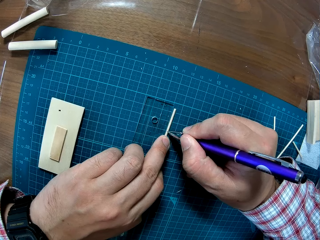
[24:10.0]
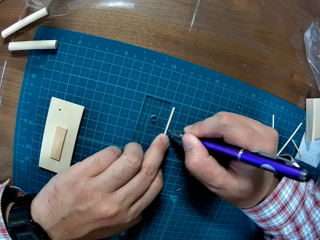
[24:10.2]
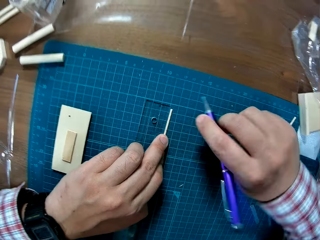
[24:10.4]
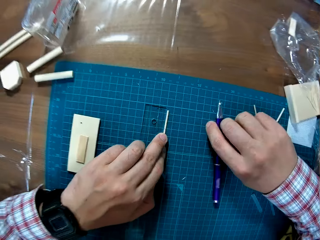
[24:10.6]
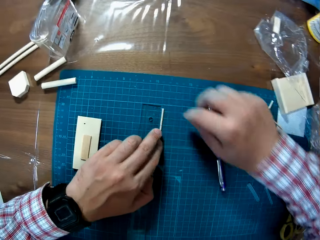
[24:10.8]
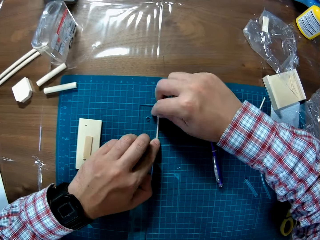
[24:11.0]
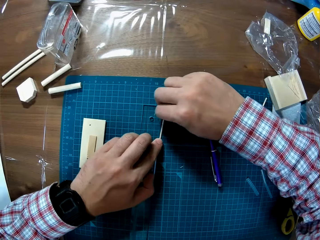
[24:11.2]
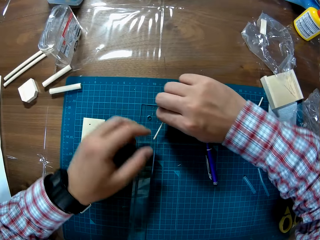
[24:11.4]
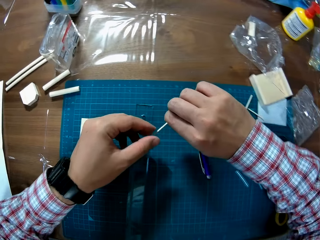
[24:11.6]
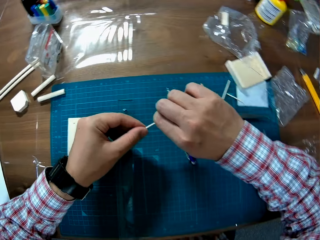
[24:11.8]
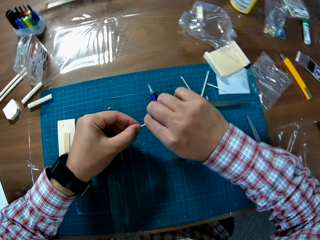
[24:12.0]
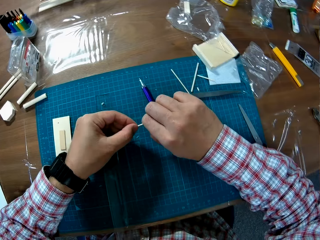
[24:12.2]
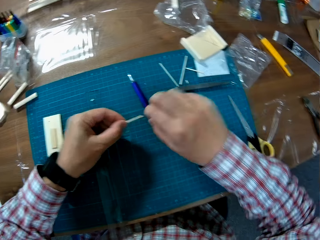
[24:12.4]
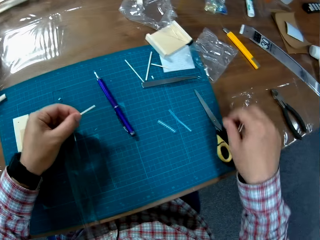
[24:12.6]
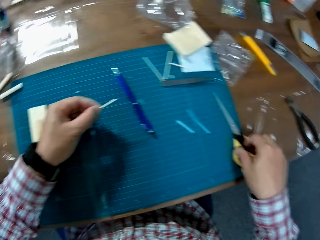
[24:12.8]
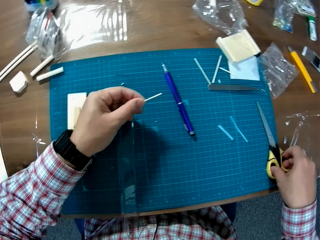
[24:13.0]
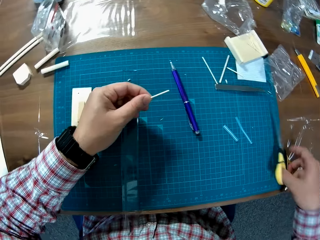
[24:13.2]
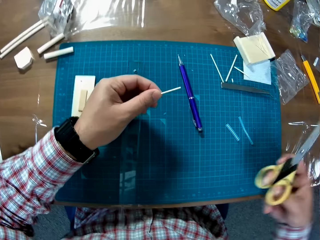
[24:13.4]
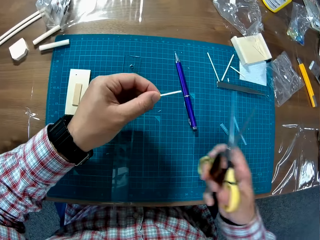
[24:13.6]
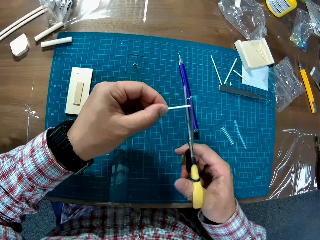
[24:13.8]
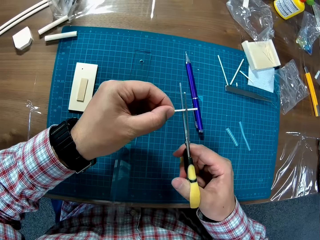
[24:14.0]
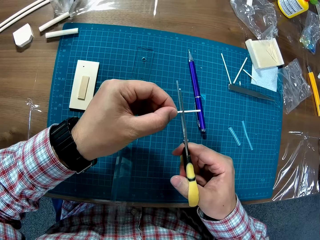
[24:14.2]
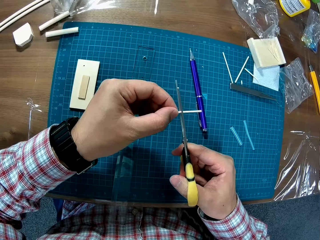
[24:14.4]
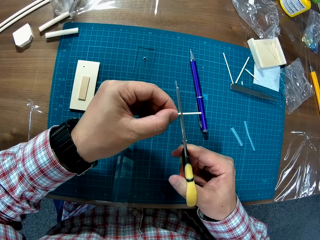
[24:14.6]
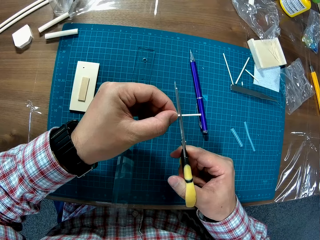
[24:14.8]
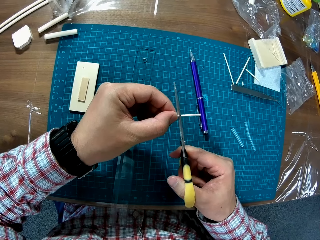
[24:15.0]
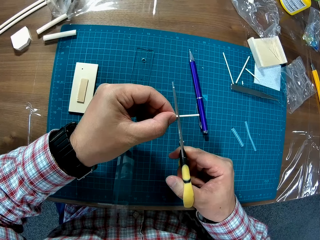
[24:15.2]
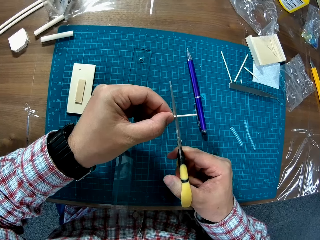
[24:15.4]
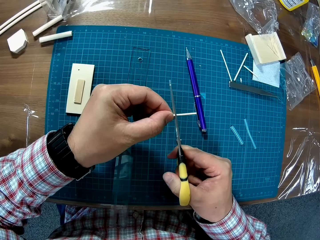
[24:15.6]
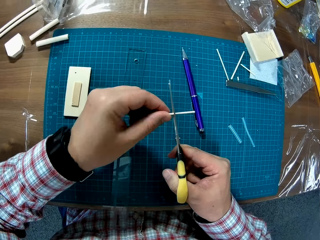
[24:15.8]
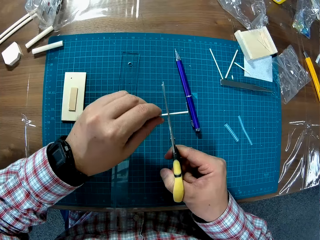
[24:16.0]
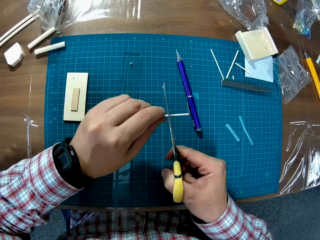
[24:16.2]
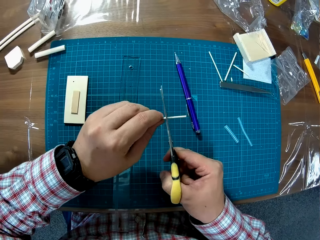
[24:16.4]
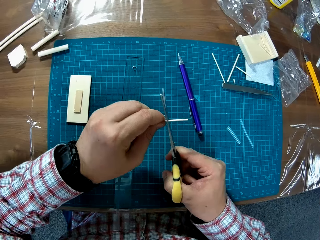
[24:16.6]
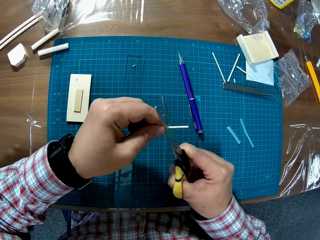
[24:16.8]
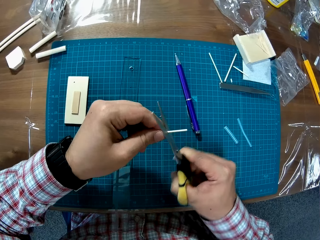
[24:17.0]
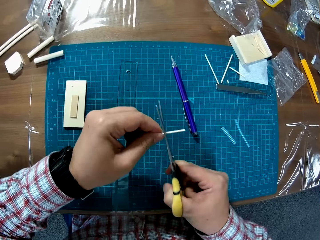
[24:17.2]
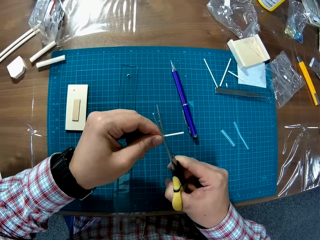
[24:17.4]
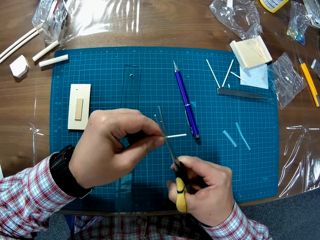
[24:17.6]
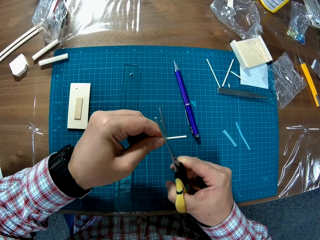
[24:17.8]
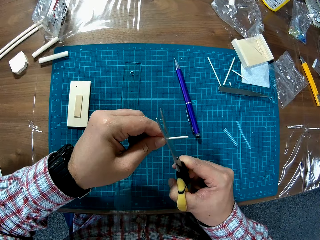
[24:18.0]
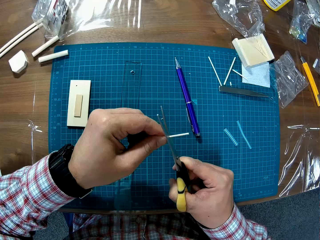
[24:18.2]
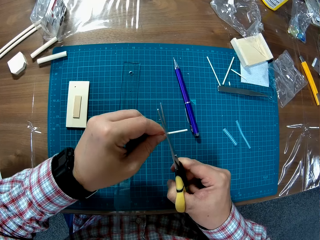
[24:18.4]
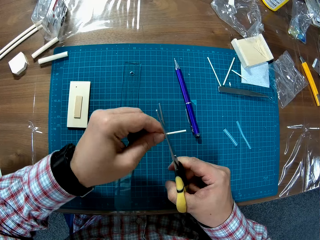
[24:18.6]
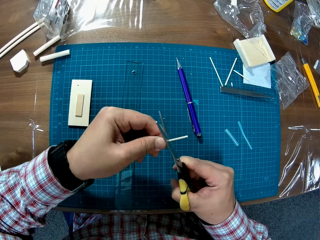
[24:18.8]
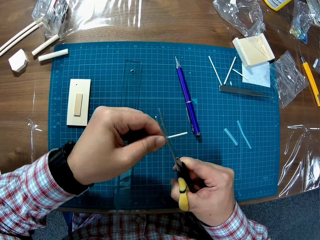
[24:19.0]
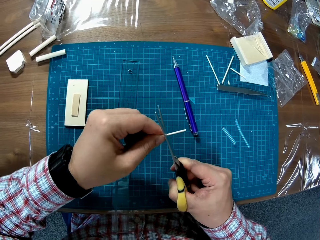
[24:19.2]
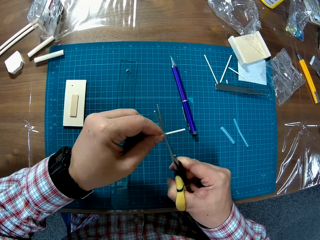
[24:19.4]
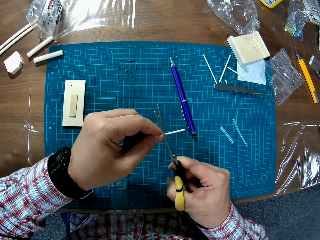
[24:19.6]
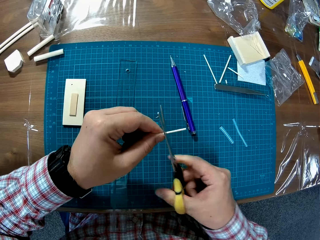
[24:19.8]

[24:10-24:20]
The camera wearer puts the pen on the cutting mat. He picks up the tiny wooden stick from the sheet. He holds the tiny wooden stick with both hands. He picks up scissors from the table with his right hand. He cuts the tiny wooden stick with the scissors.

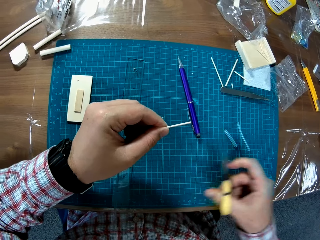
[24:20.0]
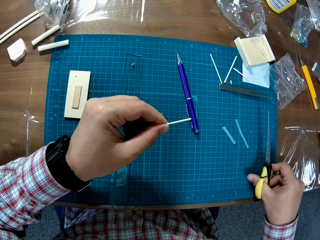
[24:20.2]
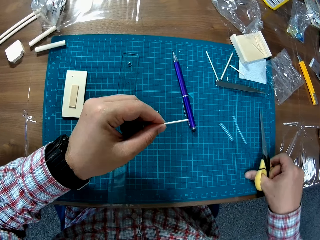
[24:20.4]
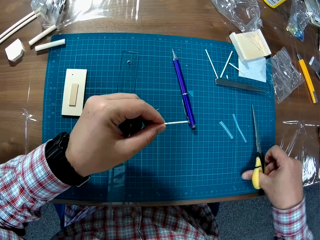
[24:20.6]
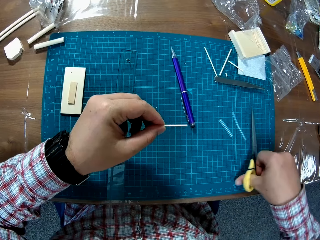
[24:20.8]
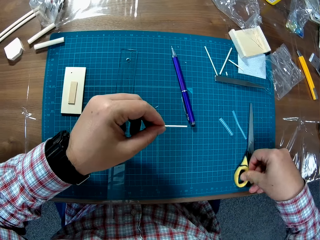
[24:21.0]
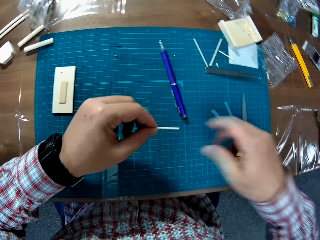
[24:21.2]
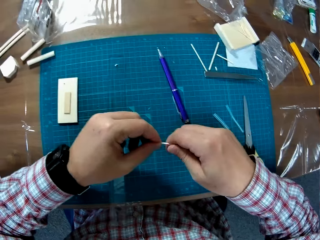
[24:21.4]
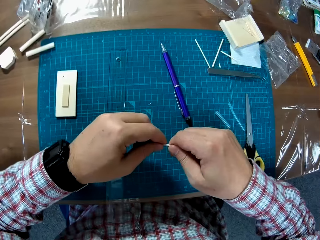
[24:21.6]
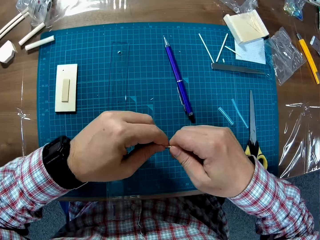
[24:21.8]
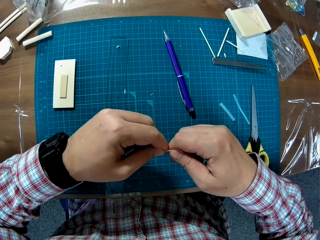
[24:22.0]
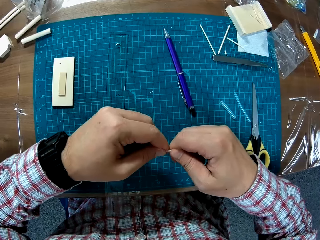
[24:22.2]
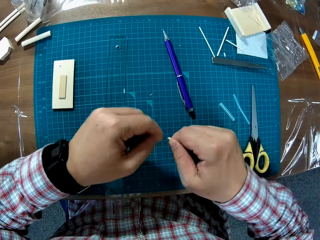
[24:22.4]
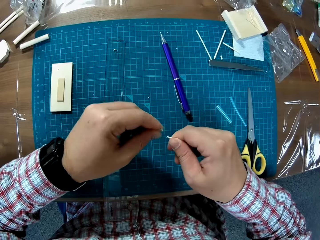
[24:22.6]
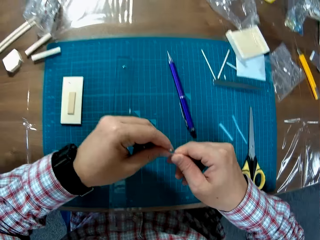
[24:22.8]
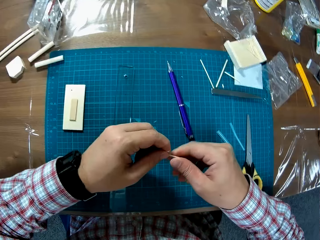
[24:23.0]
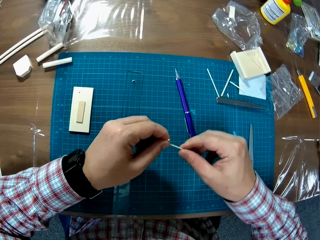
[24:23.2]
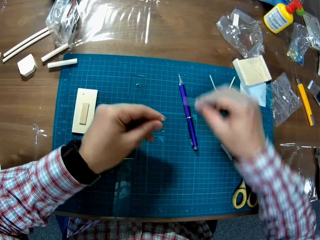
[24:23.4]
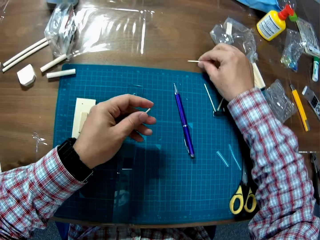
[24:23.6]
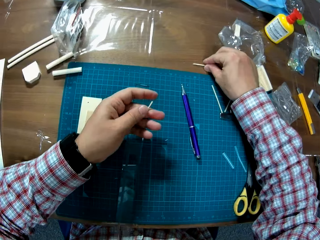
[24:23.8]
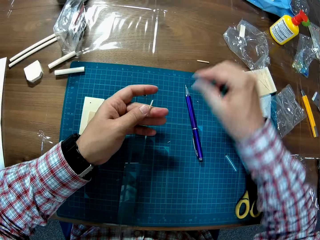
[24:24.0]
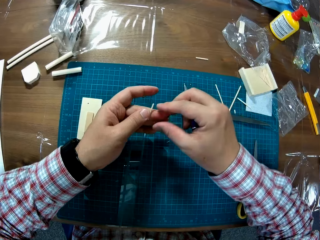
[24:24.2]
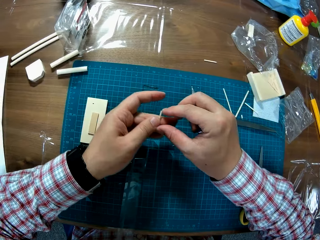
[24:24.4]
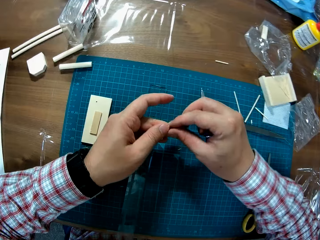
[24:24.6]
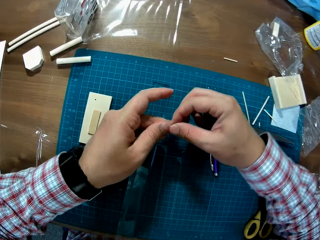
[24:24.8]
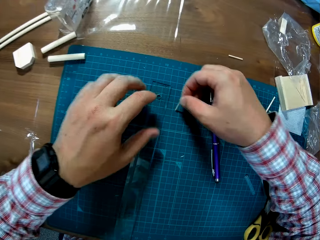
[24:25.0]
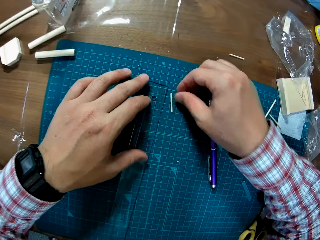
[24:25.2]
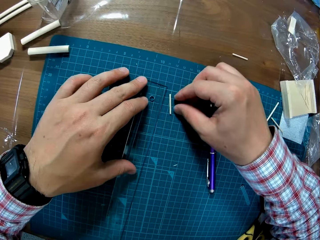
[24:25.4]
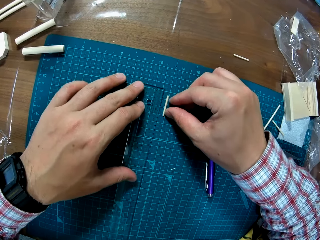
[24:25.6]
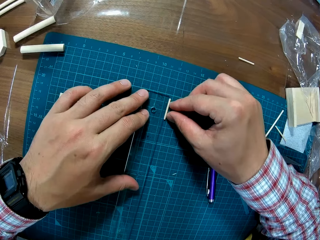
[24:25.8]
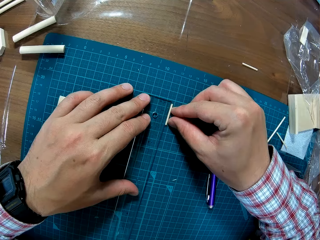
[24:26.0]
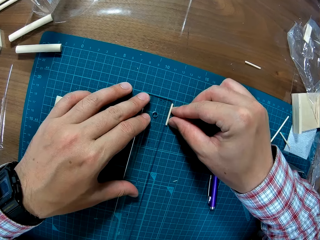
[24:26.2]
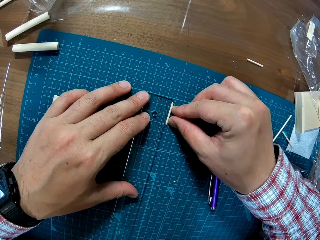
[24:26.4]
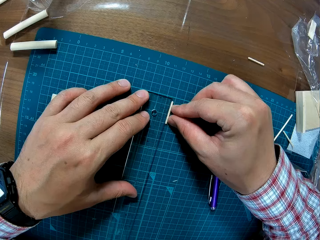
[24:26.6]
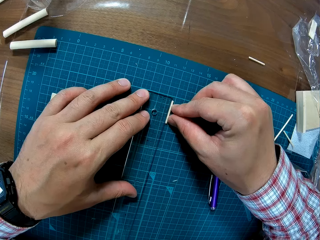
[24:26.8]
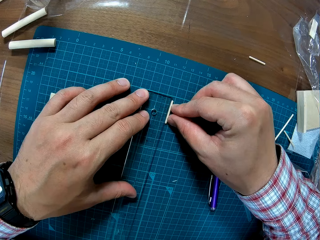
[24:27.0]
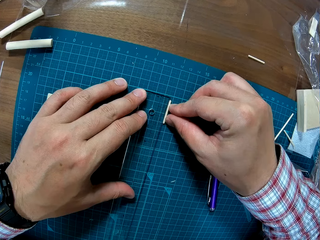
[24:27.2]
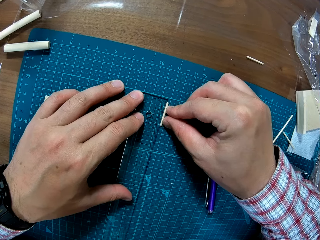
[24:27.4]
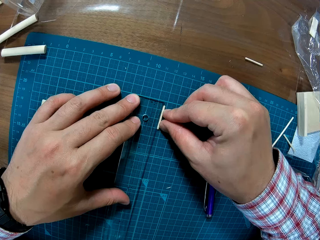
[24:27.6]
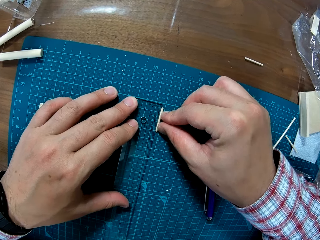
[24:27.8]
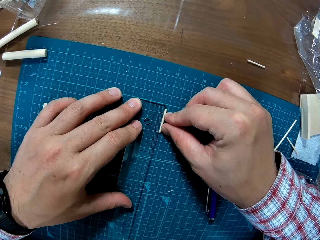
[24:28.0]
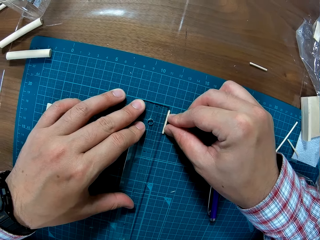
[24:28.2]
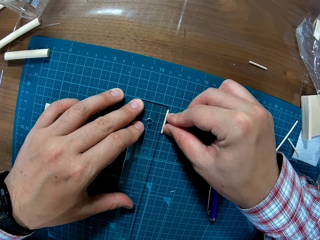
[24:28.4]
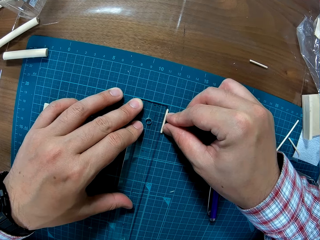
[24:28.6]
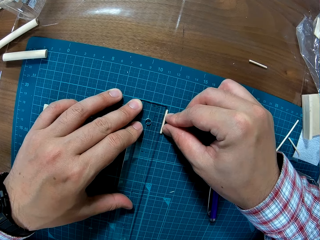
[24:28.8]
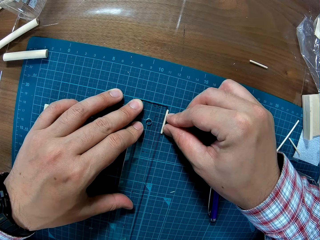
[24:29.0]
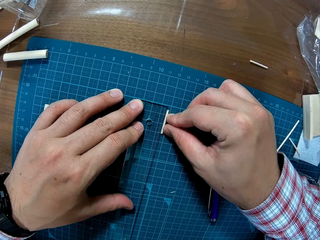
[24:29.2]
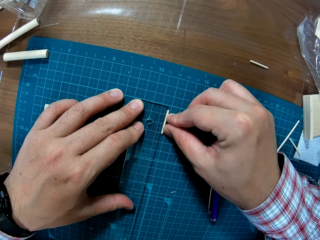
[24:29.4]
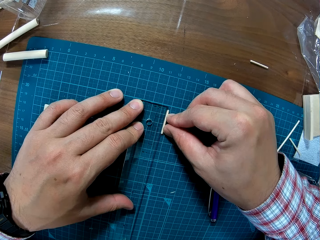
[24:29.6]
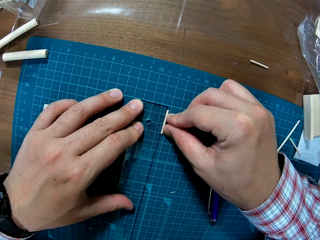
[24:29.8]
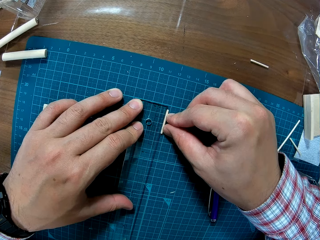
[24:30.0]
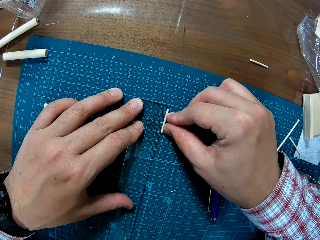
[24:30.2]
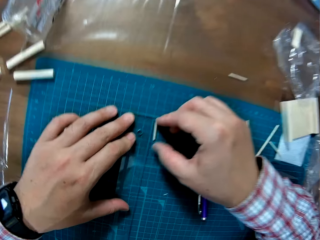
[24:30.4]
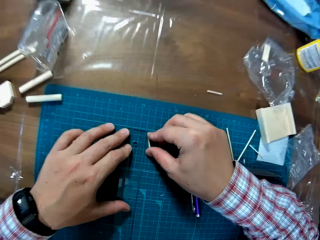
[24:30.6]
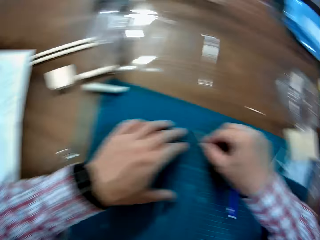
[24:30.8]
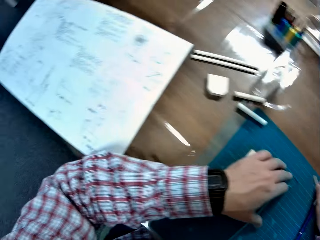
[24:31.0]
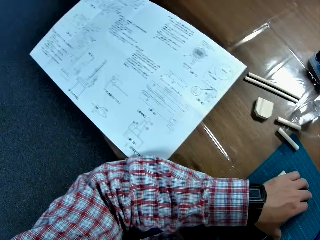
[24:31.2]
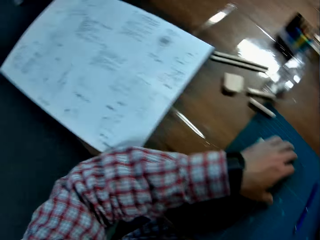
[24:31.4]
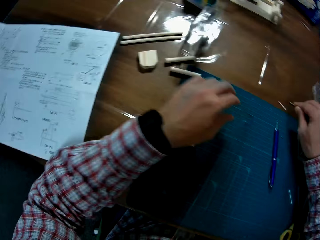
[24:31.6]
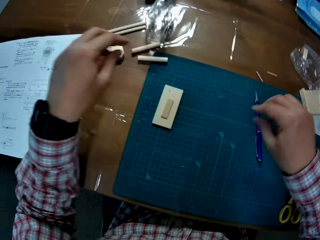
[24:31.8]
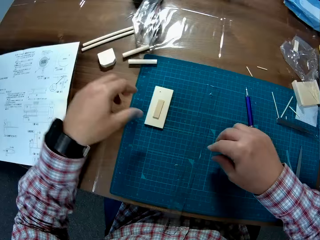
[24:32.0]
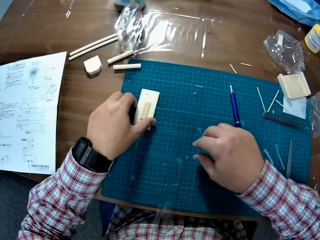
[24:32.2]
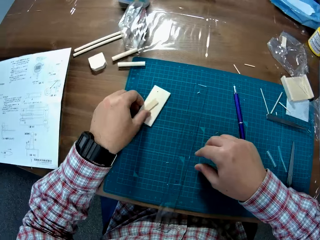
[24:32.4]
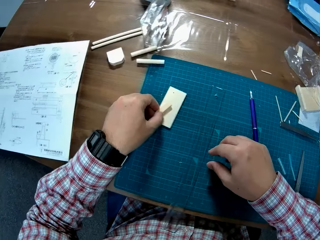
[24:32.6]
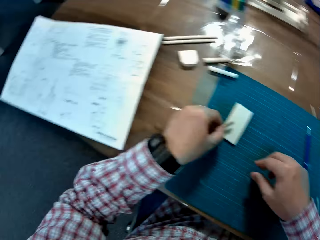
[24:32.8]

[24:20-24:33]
The camera wearer drops the scissors on the table. He breaks the tiny wooden stick into two with his hands. He drops the second part of the tiny wooden stick on the table. He holds the other part of the tiny wooden stick with both hands. He drops the other part of the tiny wooden stick on the sheet on the table. He places the ruler close to the other part of the tiny wooden stick. He measures the modelling material.
